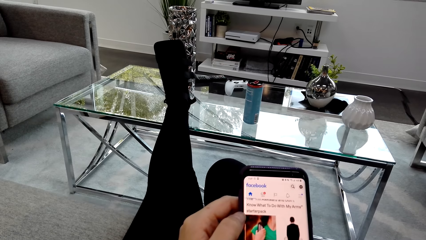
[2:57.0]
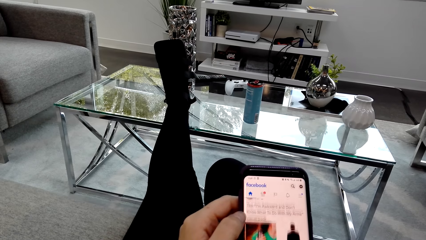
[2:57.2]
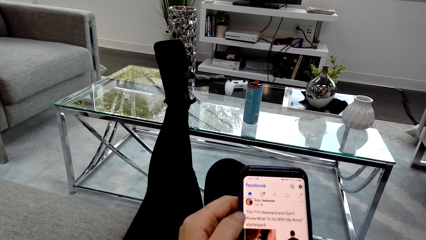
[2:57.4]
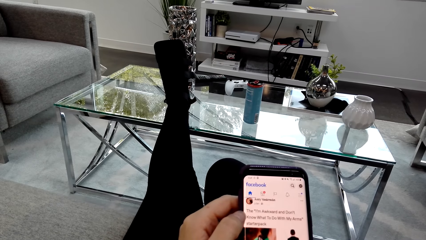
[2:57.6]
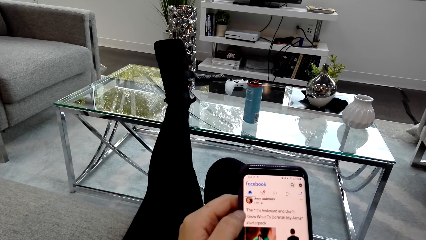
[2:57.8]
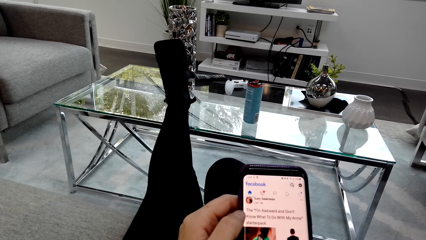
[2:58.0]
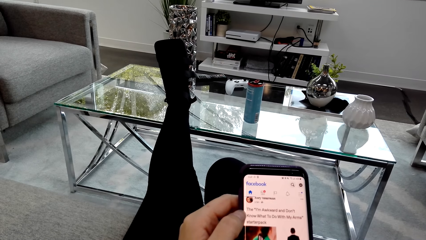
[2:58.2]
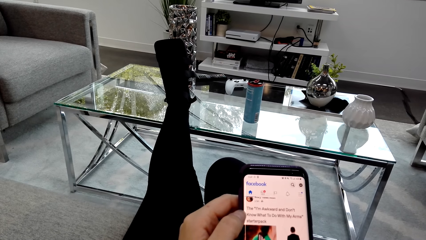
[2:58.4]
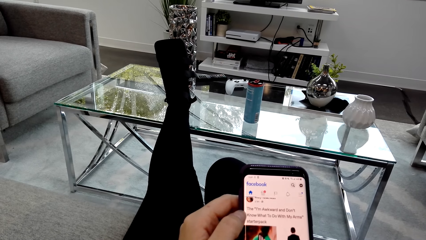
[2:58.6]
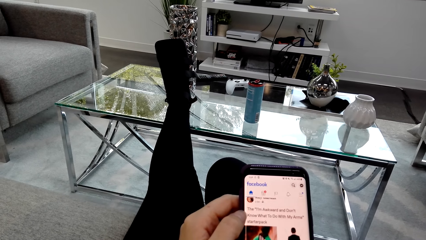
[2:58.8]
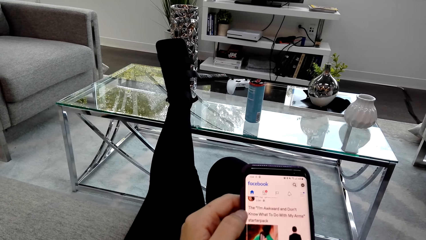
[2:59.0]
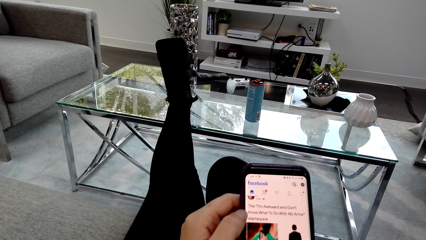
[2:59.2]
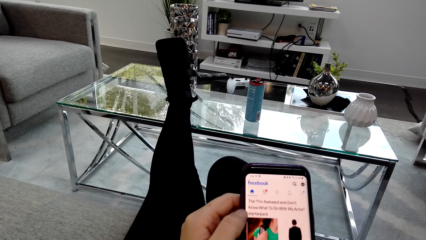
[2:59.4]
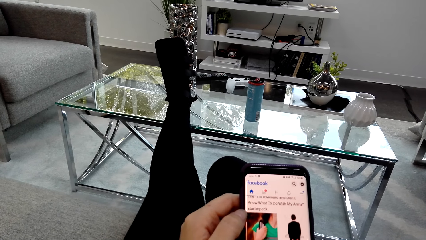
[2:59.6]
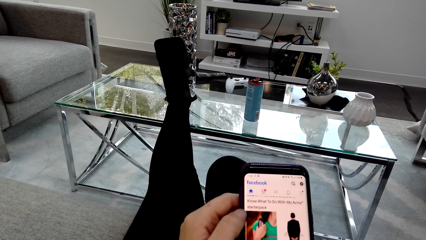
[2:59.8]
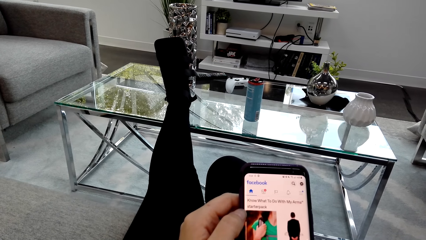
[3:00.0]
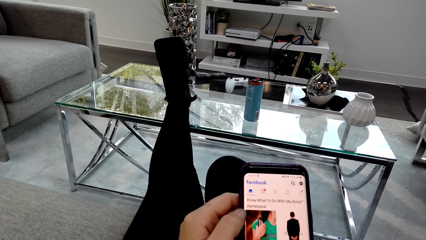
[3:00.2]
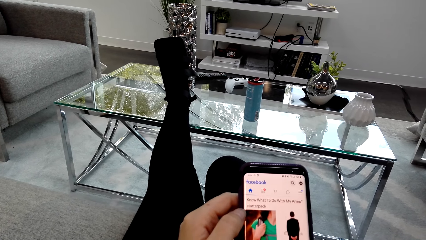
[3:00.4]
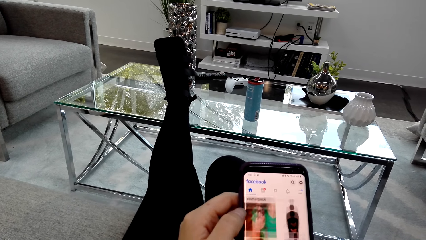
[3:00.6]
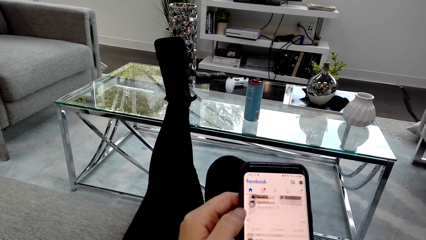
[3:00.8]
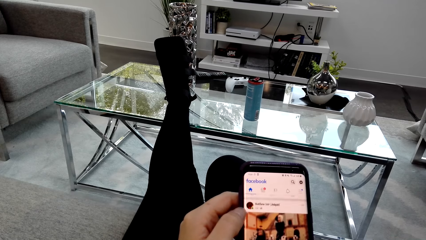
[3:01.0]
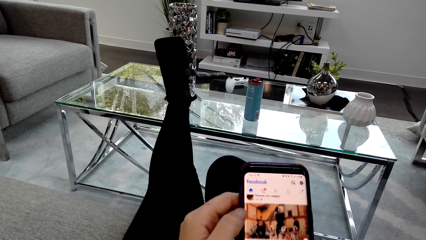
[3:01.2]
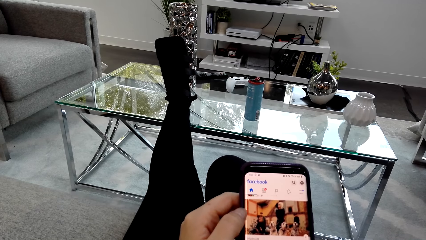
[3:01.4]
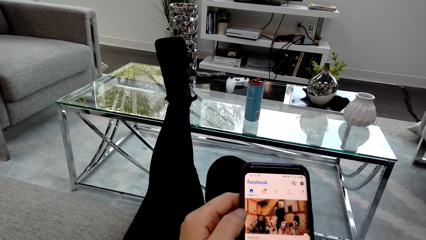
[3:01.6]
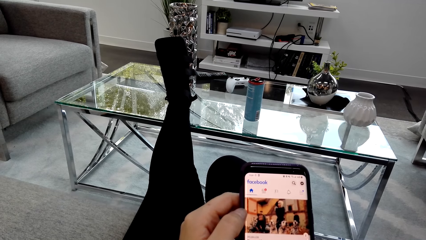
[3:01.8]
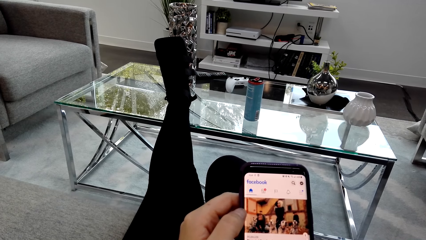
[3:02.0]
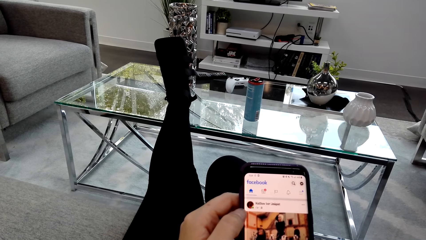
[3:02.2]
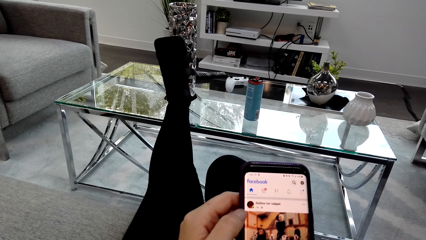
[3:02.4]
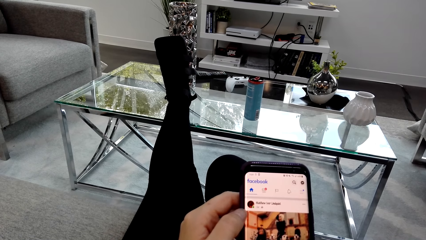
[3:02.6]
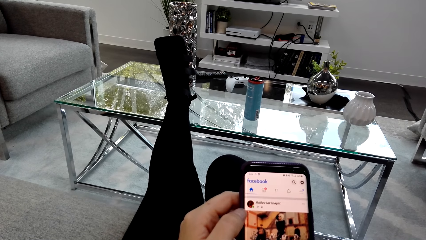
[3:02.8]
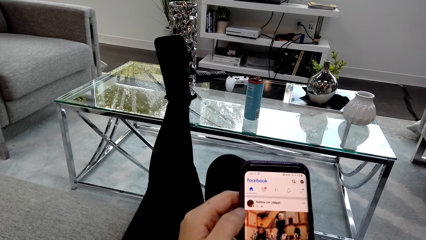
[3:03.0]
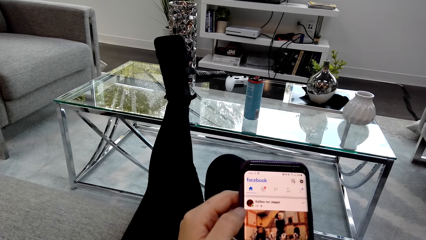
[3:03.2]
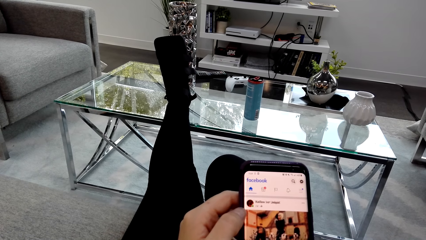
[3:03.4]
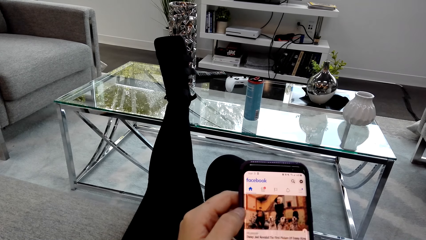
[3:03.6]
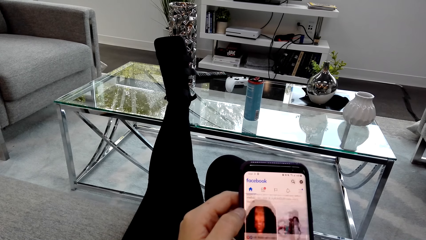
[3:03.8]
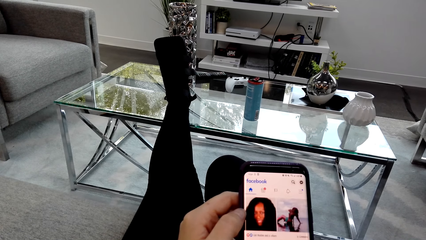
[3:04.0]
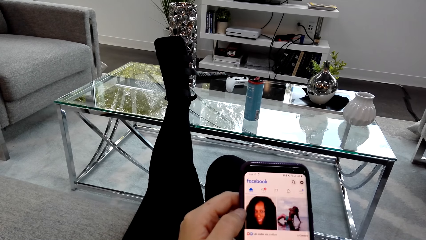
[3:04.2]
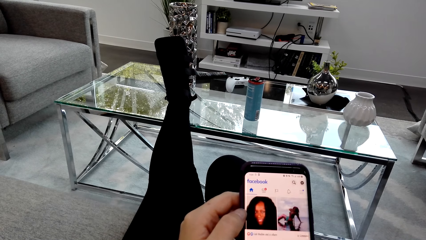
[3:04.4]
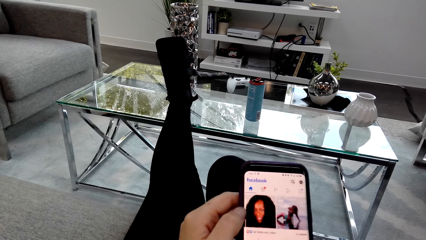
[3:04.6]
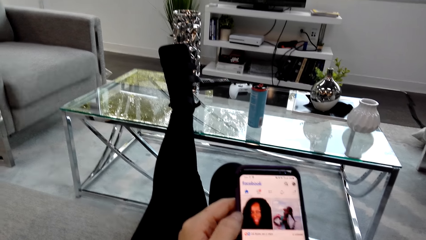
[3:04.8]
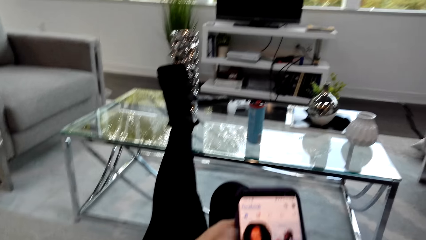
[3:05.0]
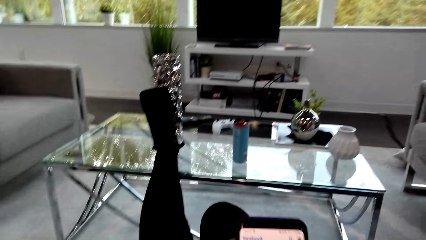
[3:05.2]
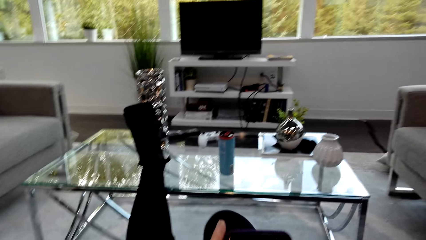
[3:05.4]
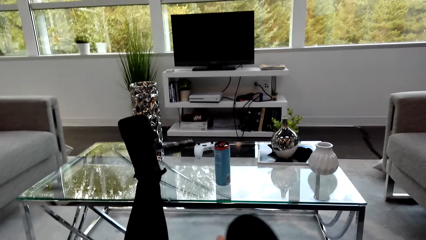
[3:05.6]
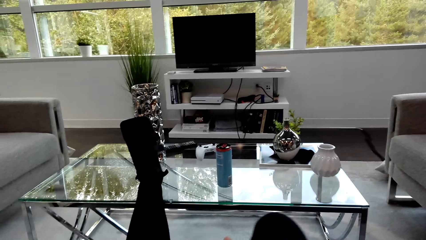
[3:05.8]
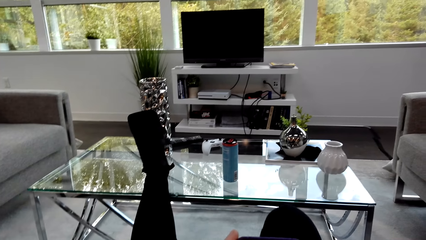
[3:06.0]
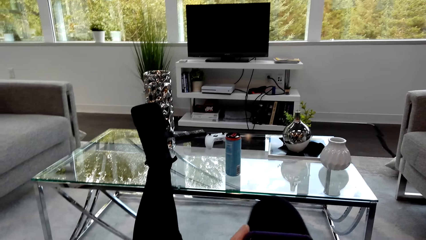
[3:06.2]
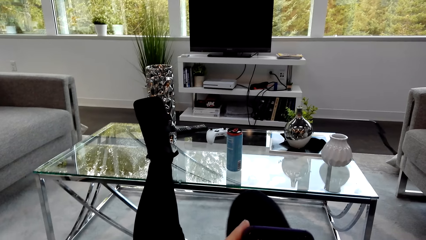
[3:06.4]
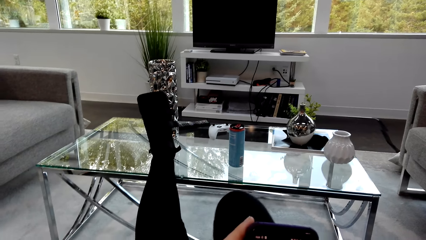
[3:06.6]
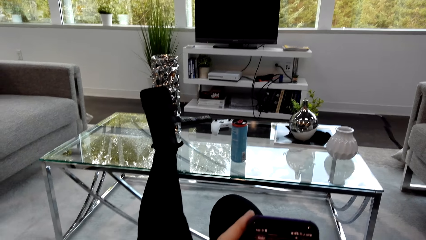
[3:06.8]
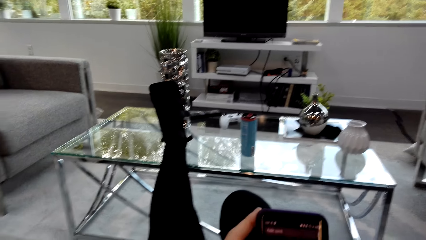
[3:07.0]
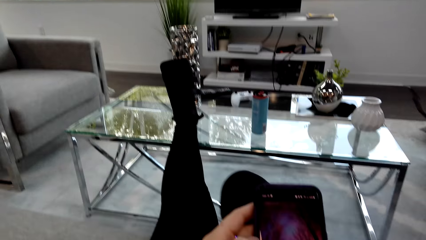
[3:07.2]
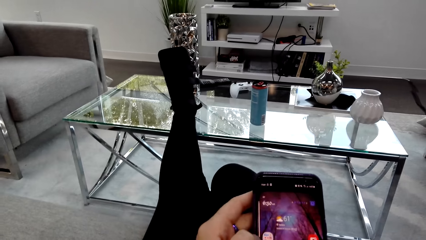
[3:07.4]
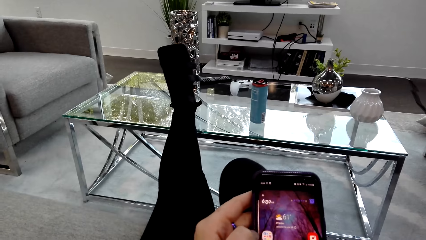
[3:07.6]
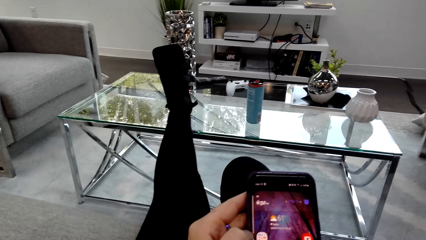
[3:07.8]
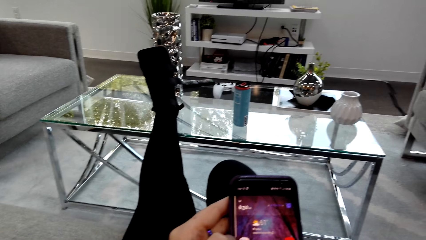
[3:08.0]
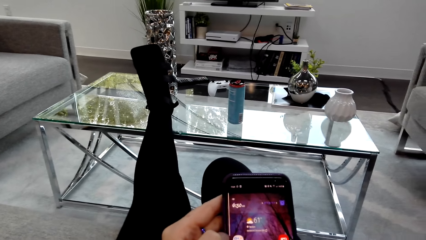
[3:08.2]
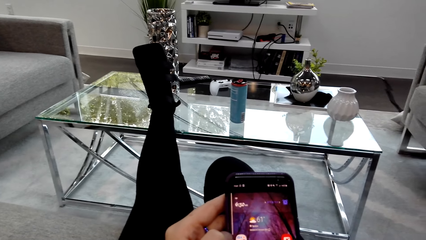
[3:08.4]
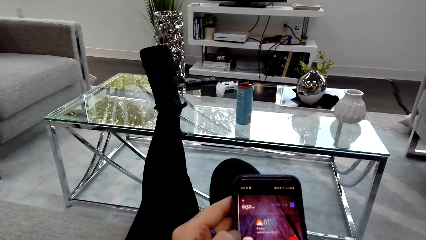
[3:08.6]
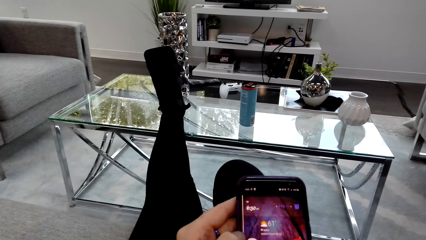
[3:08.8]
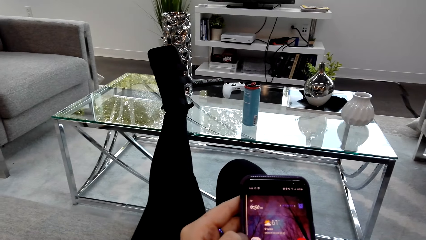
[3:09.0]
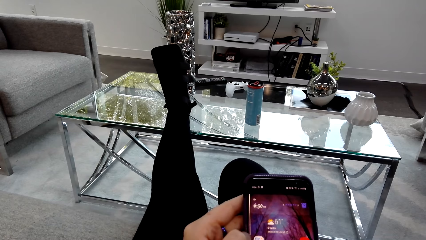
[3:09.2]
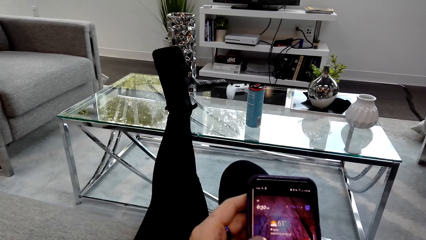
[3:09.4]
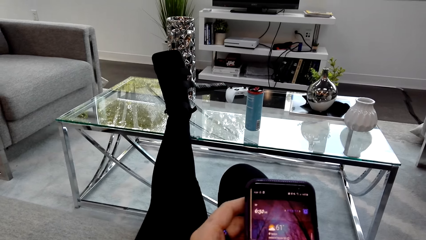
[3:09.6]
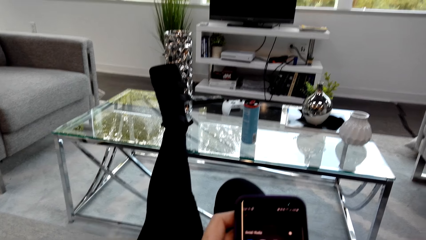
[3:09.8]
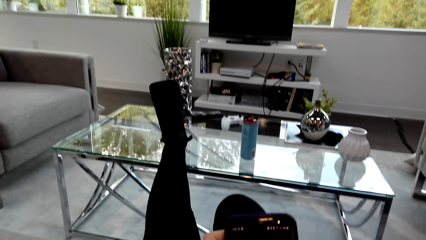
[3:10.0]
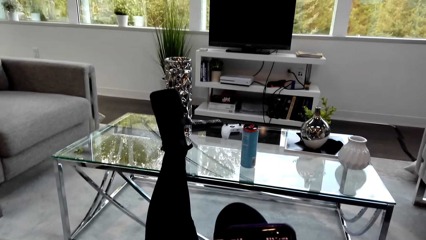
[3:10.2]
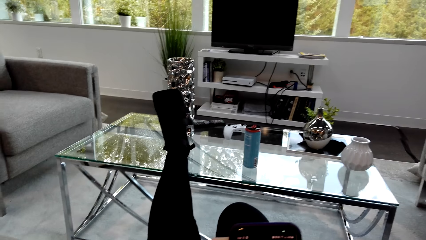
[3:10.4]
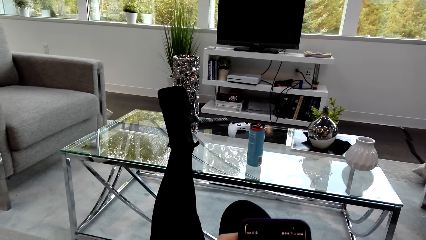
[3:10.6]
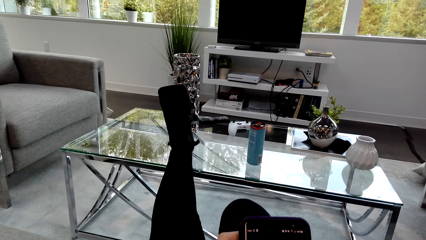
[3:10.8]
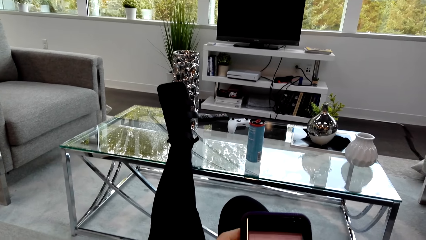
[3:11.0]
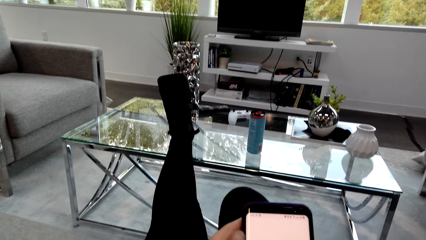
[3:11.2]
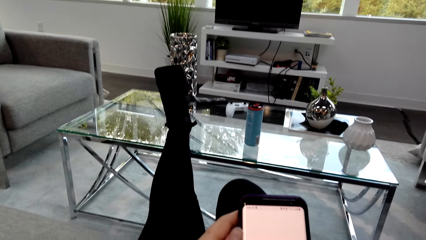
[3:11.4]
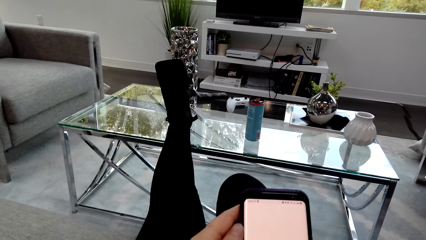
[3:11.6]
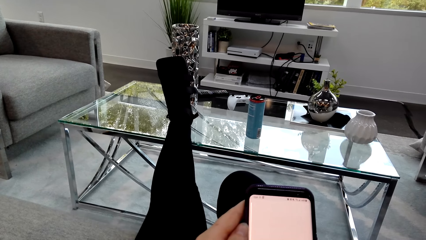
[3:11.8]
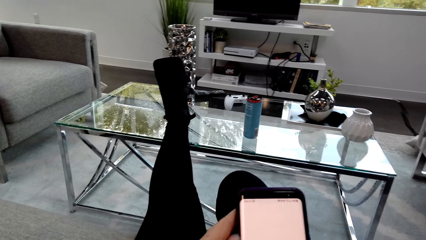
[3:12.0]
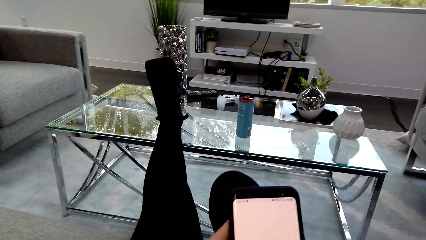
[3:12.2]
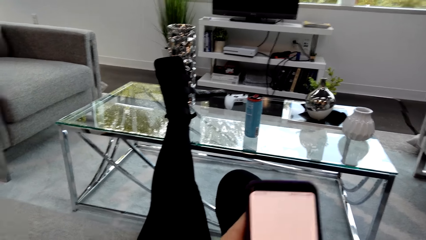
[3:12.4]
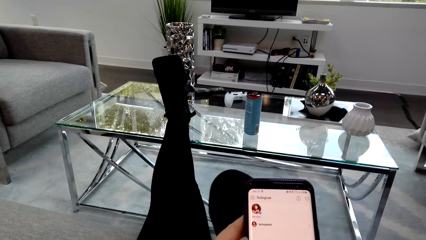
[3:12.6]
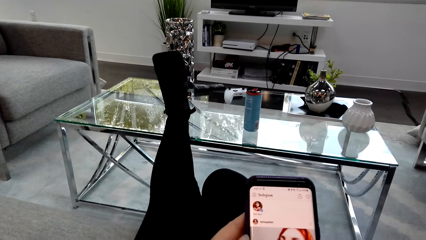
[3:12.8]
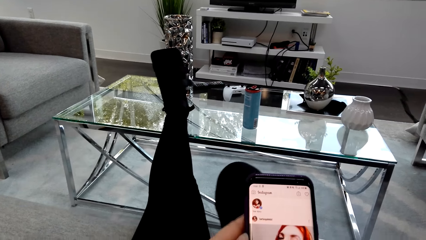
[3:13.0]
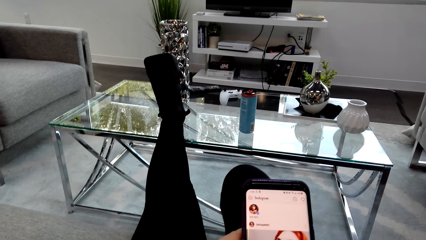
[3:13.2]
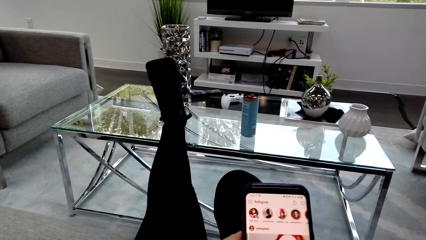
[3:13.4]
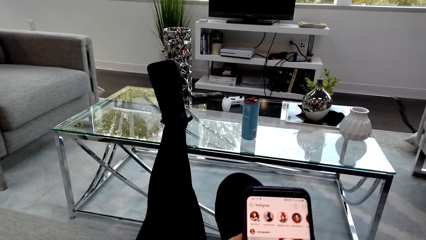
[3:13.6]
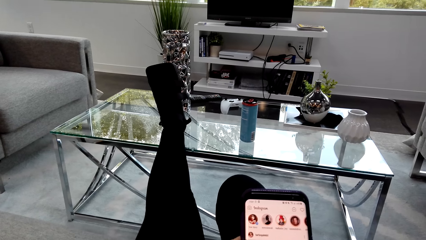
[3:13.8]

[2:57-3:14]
The camera wearer stares on the phone. They scroll the phone. They look around. They hold the phone. They scroll the phone.
